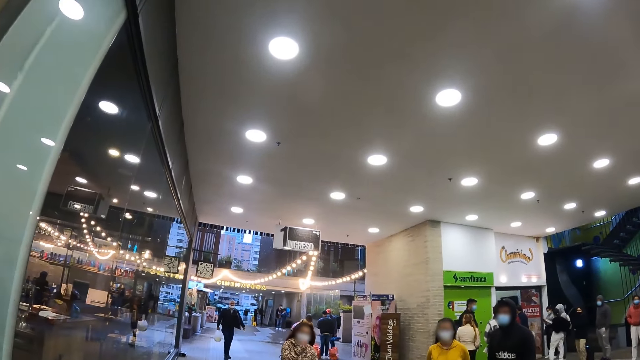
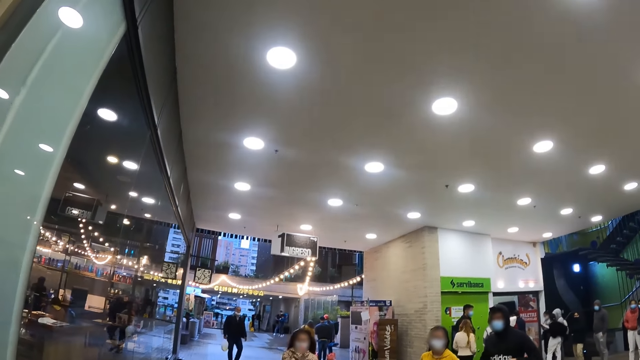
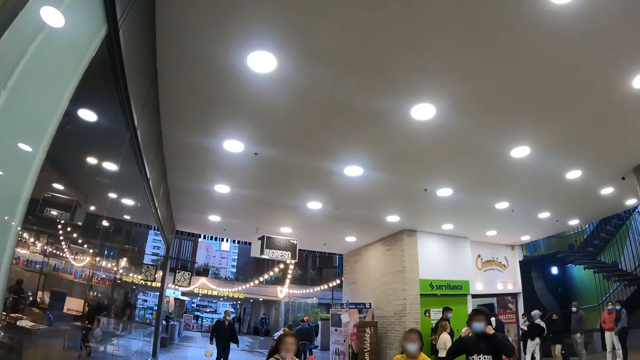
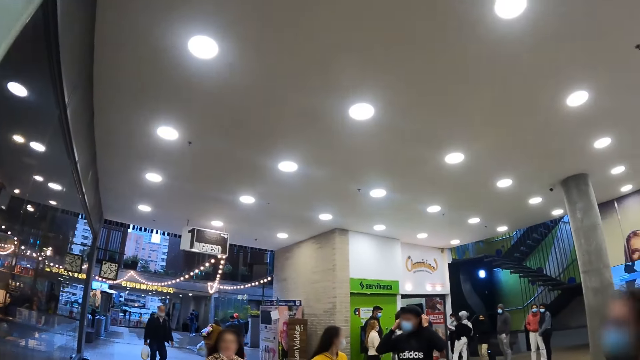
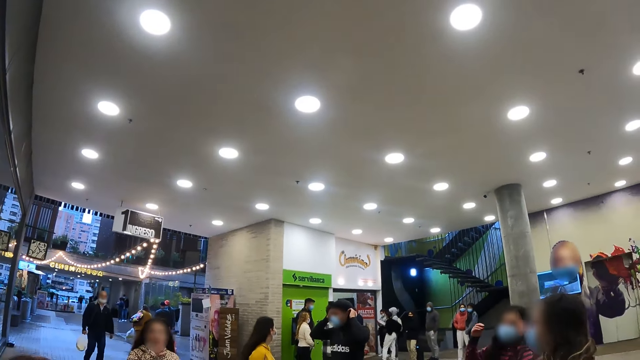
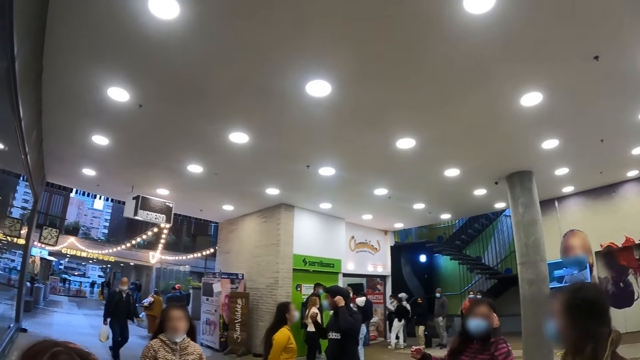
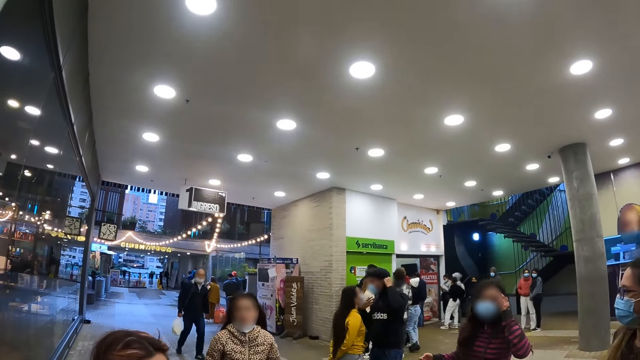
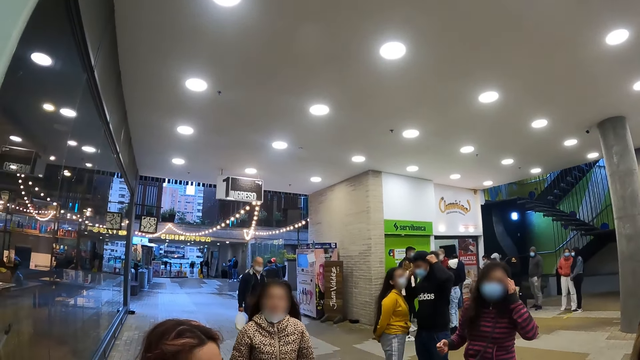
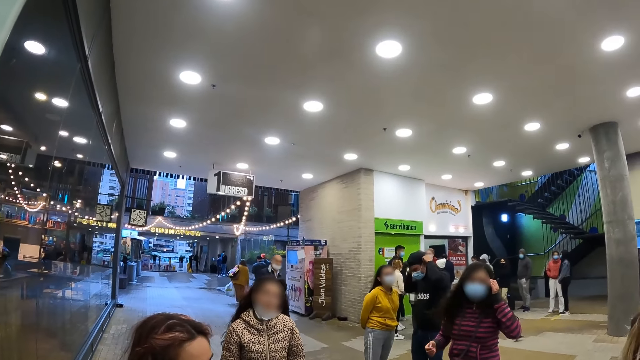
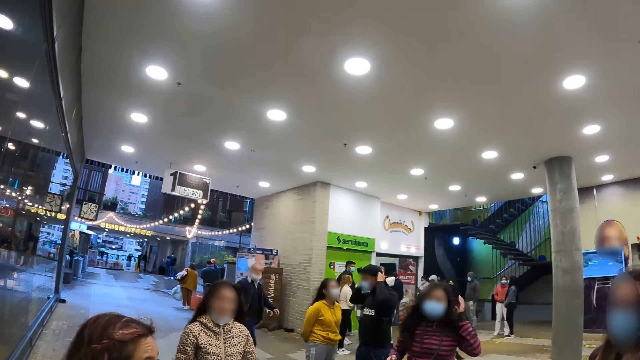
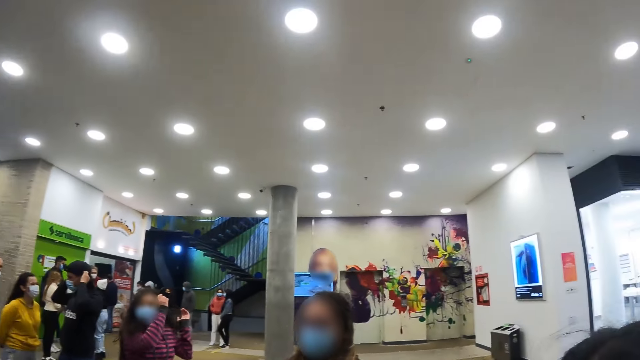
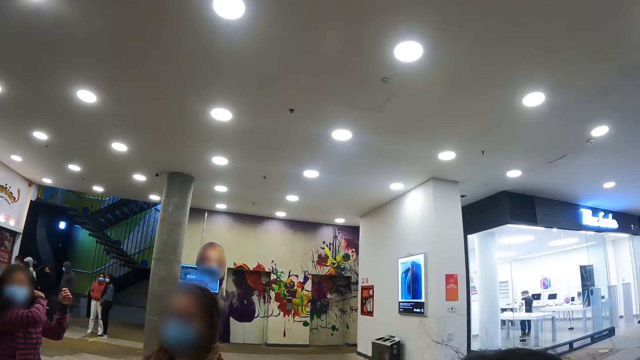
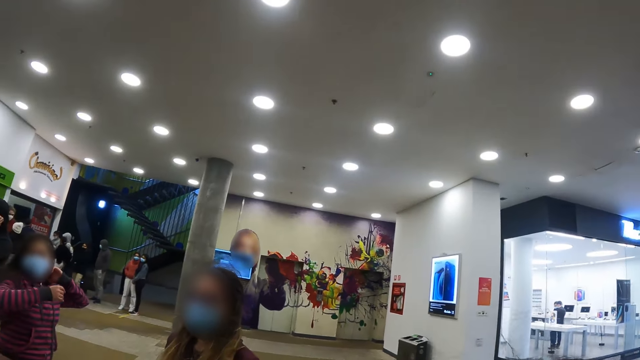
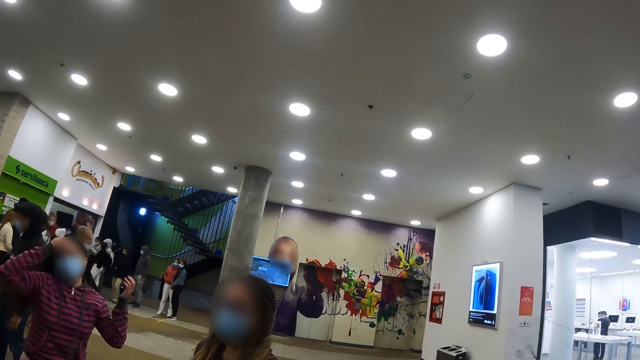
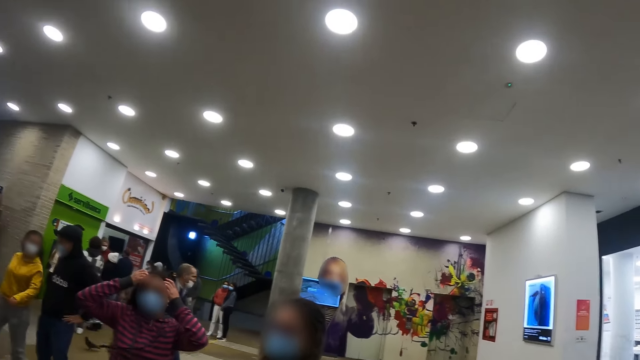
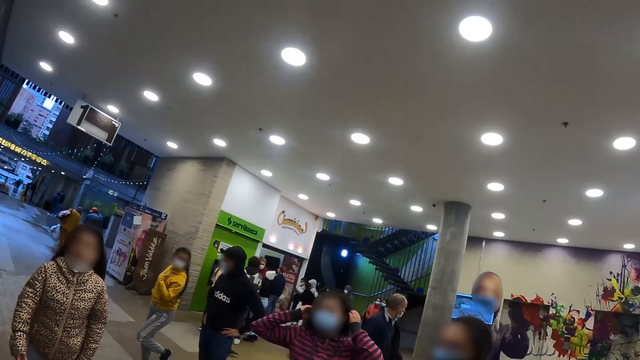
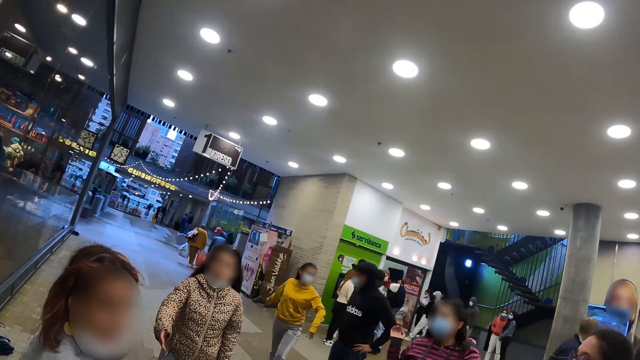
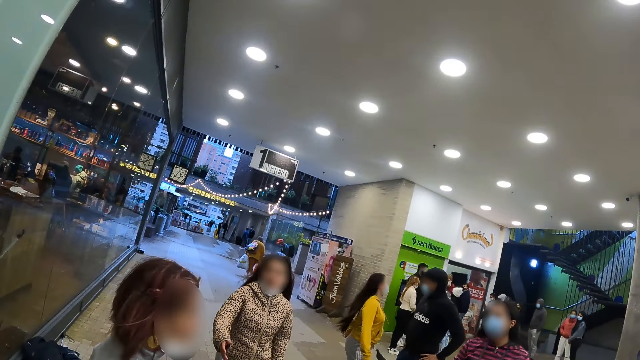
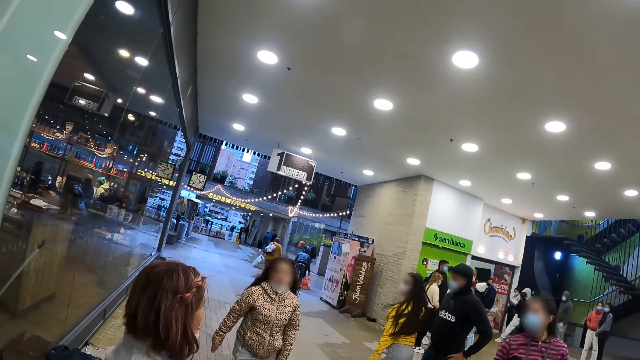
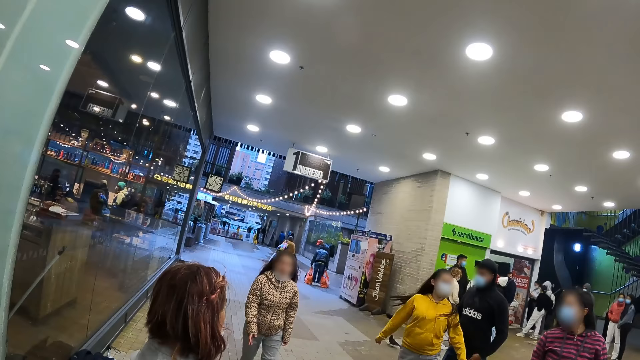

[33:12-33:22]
A woman moves hair with a hand.

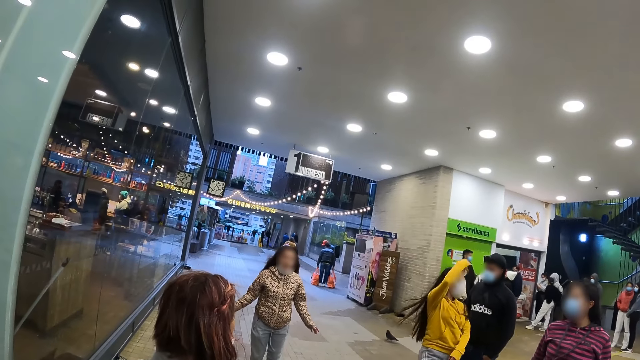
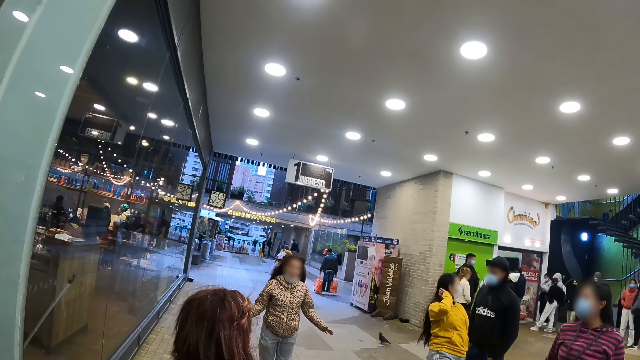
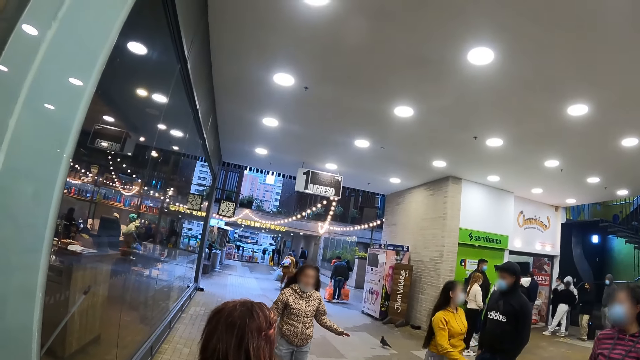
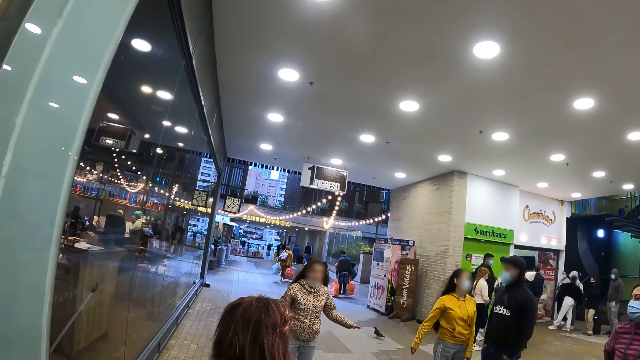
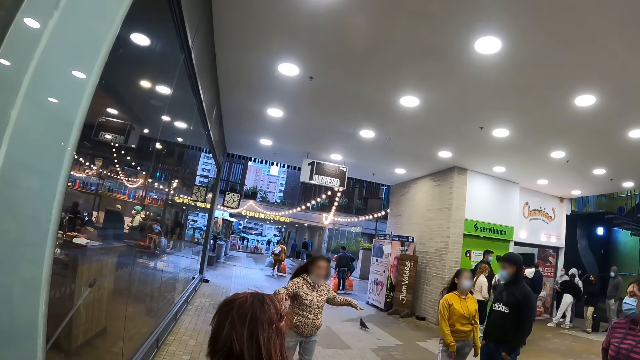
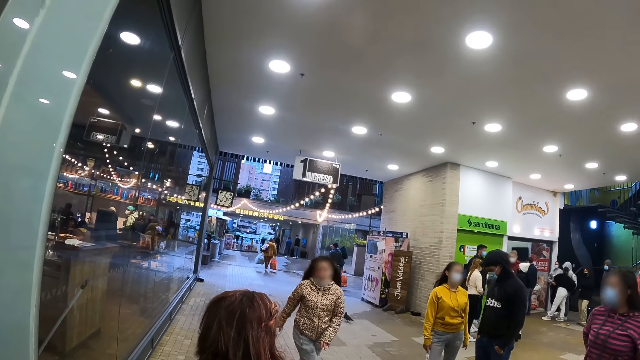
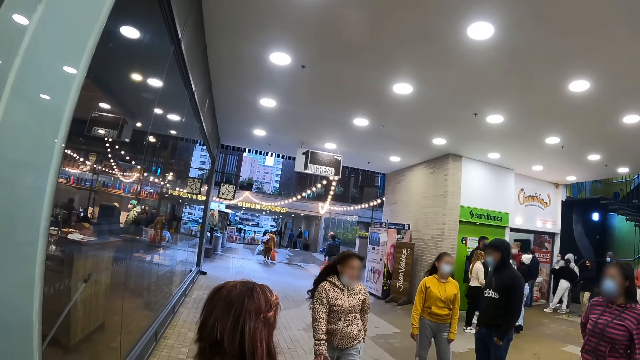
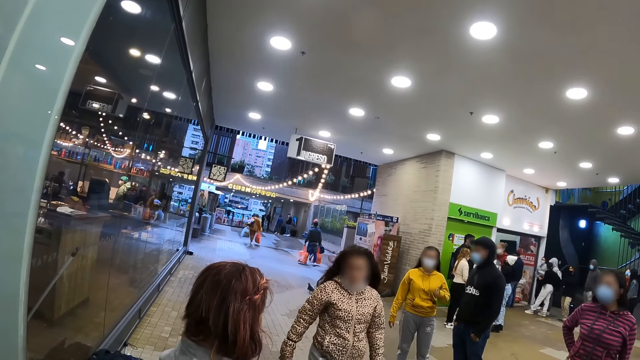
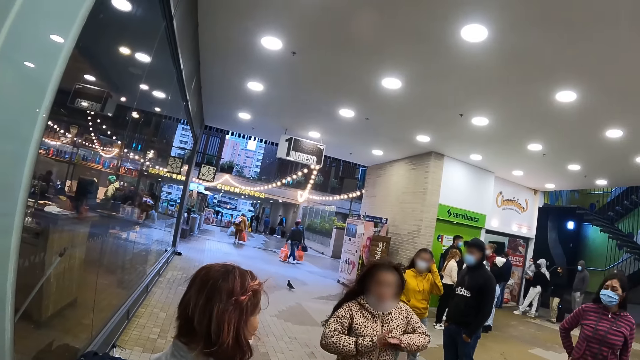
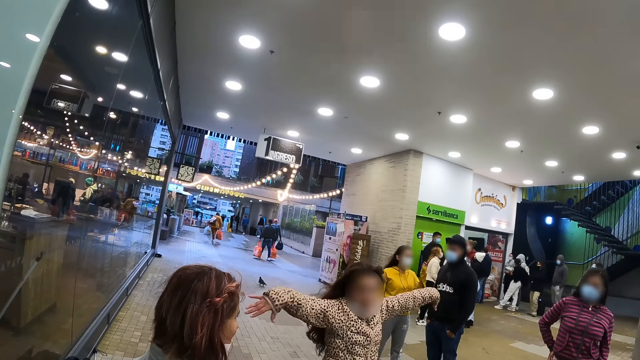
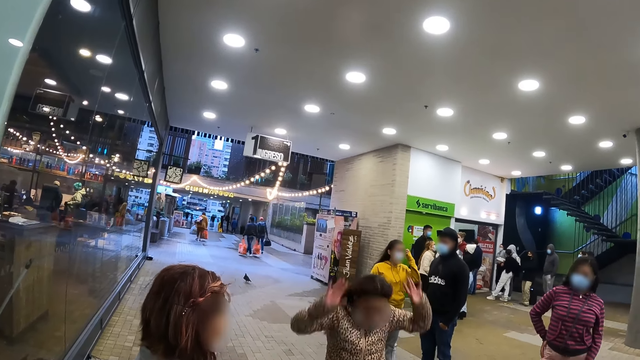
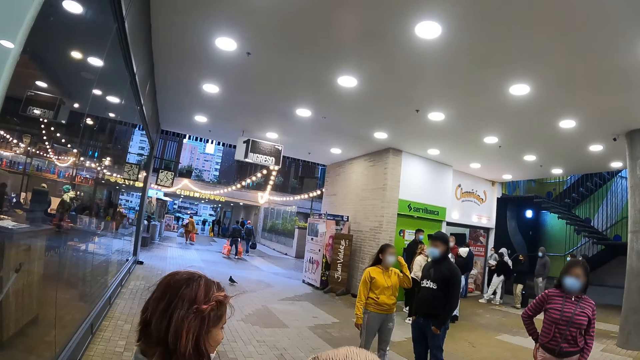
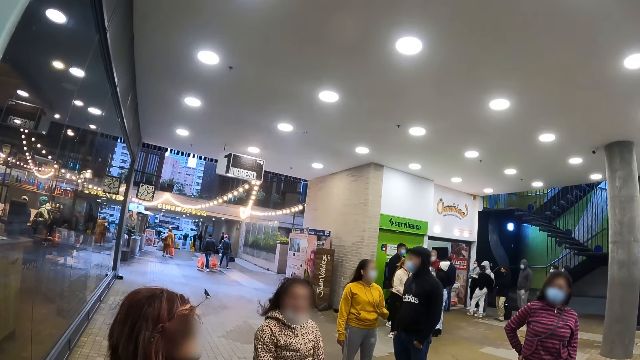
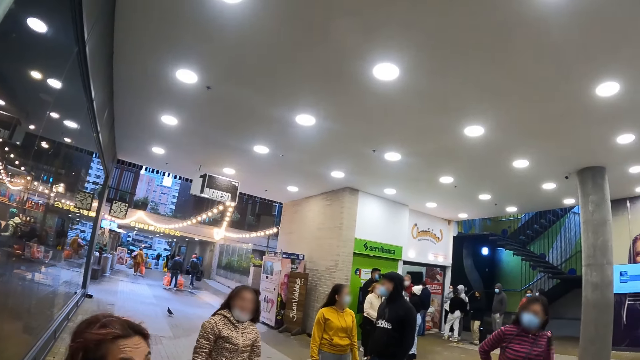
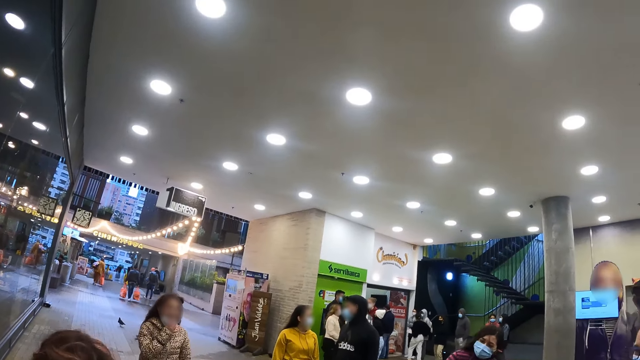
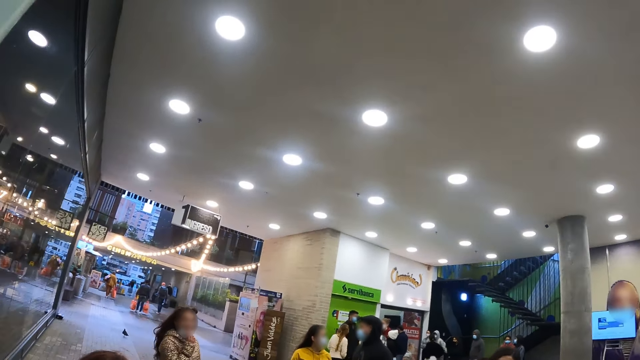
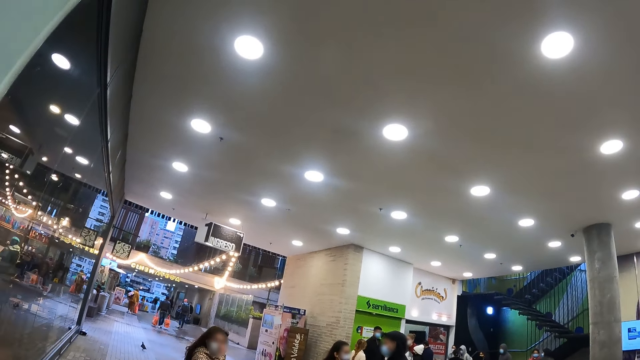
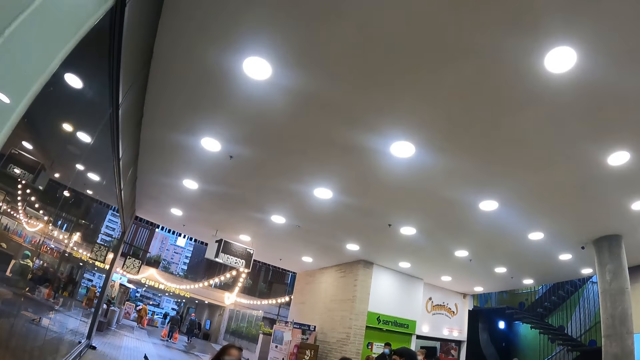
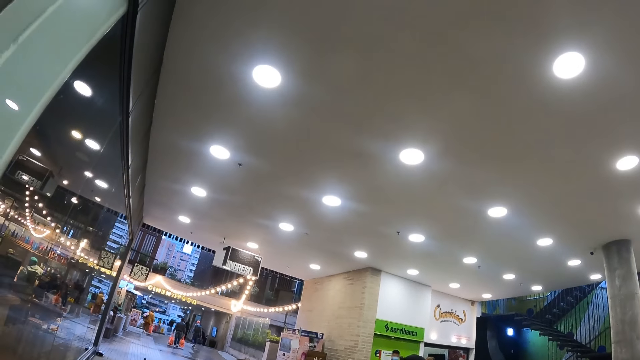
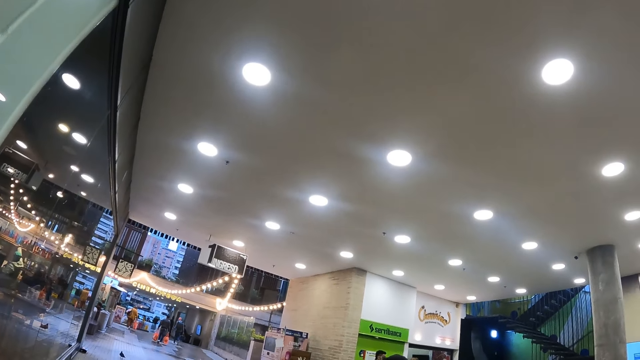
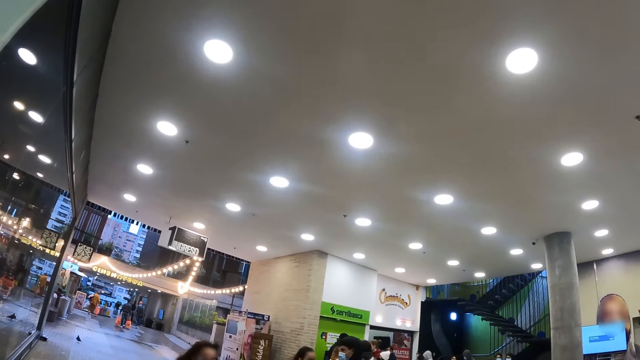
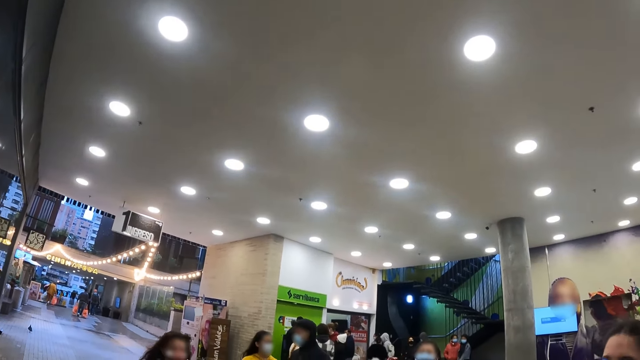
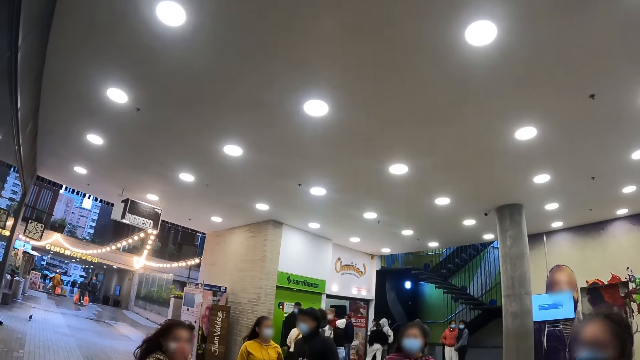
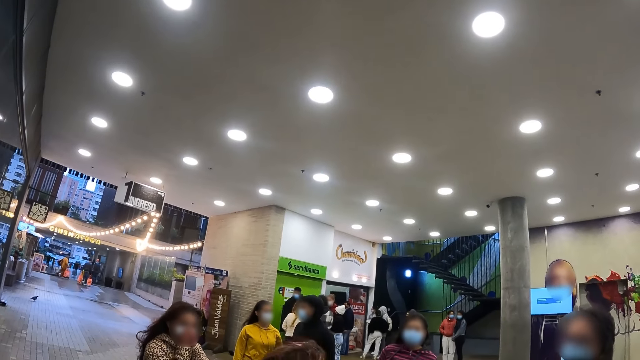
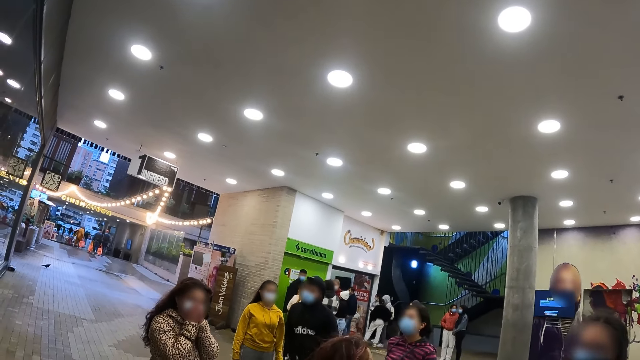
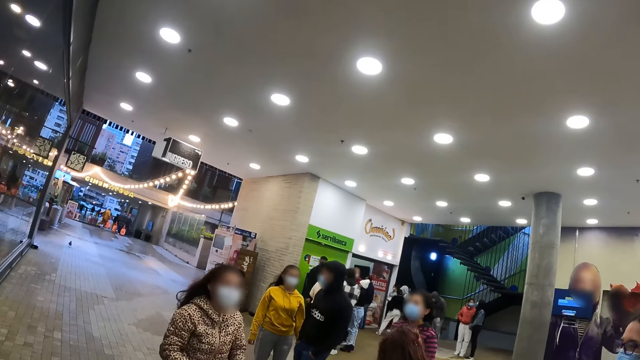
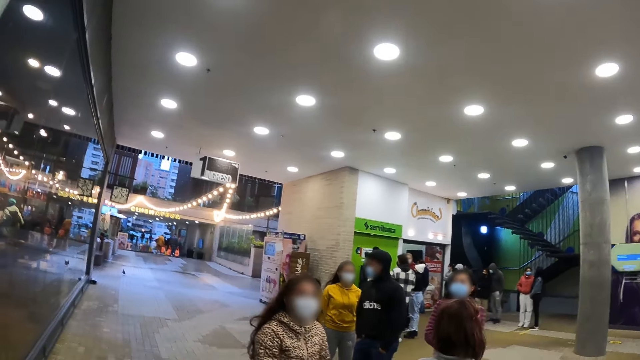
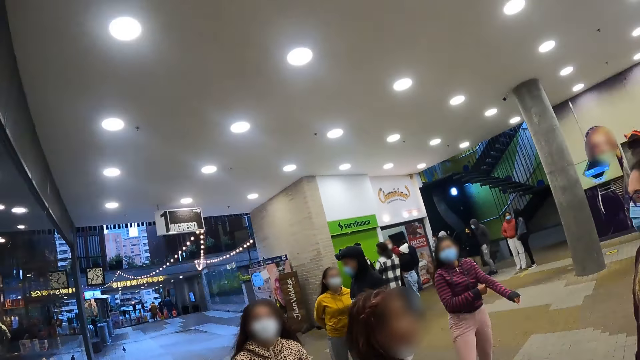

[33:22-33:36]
A woman moves a hand on her hair. A person dances in front of the camera wearer. Another woman walks towards the camera wearer. The other woman moves hands. The camera wearer looks at the roof. They look around the mall.
